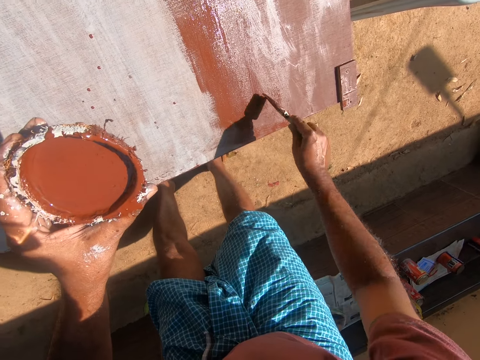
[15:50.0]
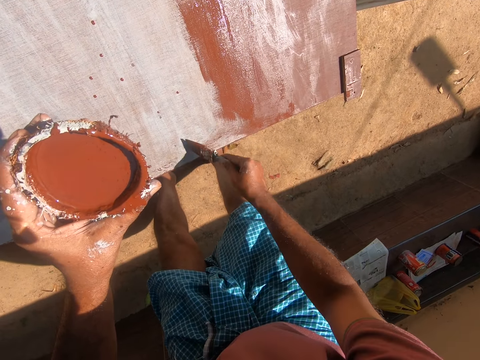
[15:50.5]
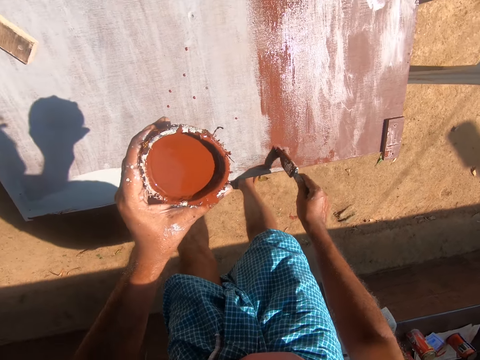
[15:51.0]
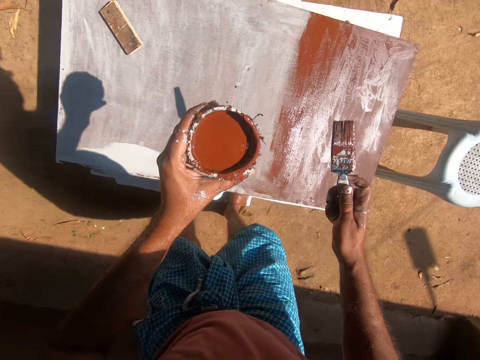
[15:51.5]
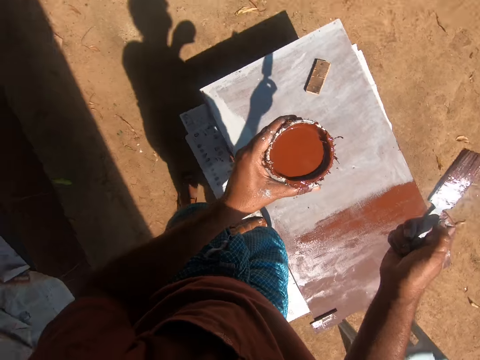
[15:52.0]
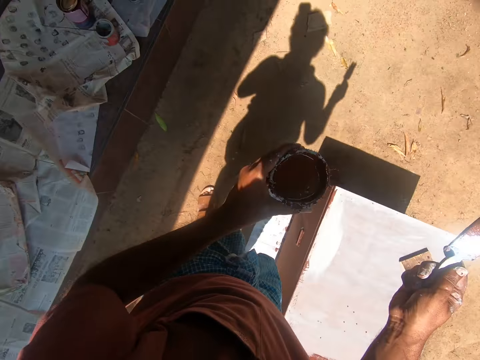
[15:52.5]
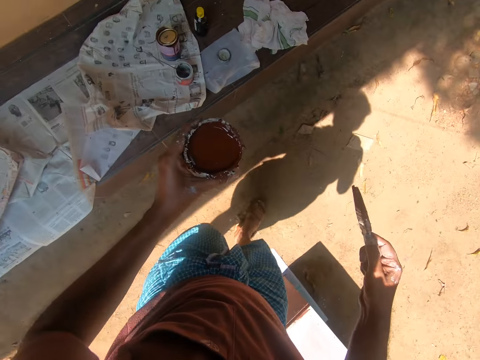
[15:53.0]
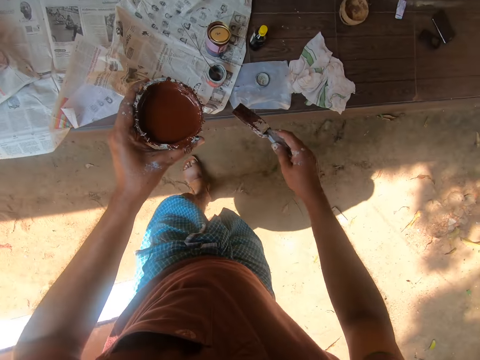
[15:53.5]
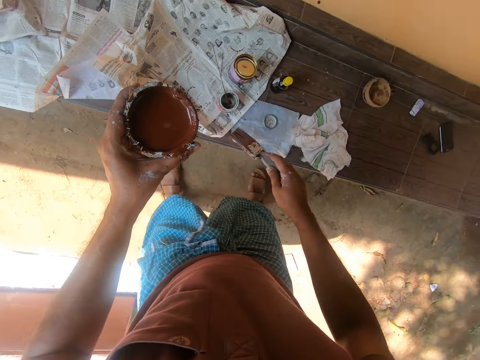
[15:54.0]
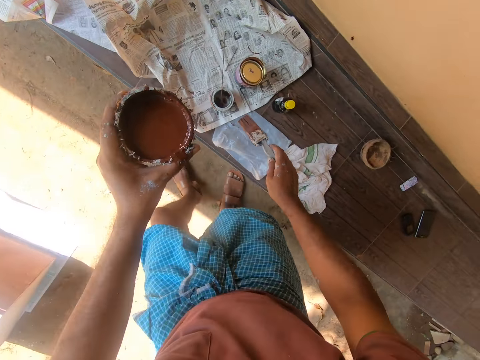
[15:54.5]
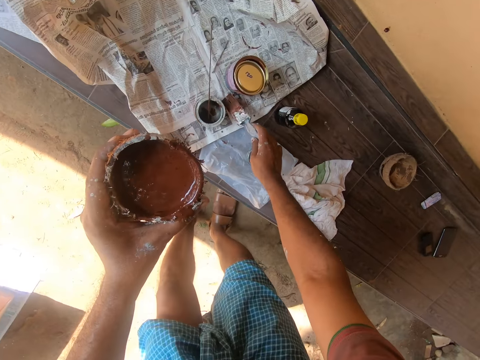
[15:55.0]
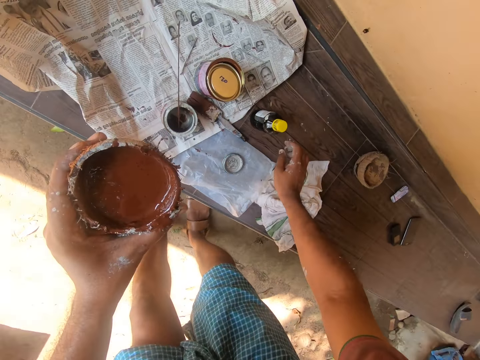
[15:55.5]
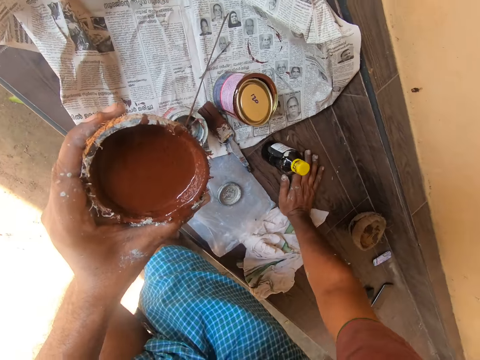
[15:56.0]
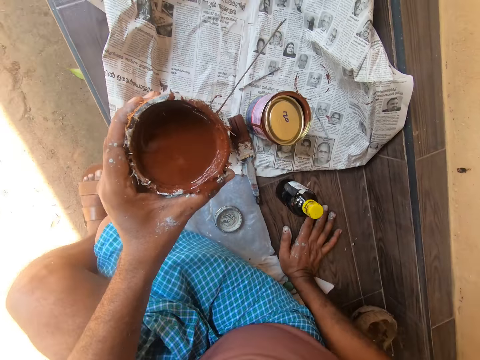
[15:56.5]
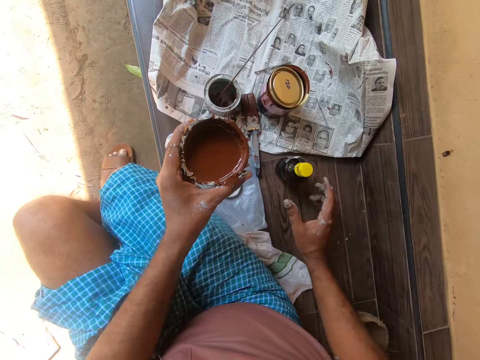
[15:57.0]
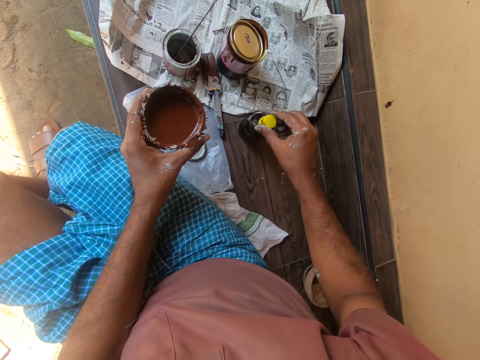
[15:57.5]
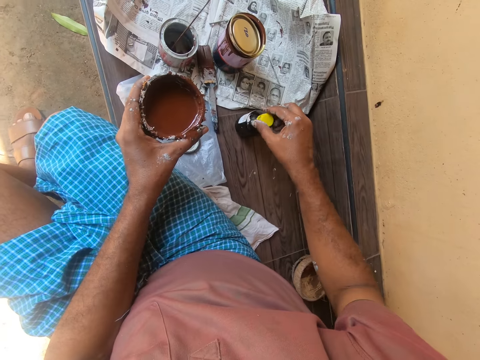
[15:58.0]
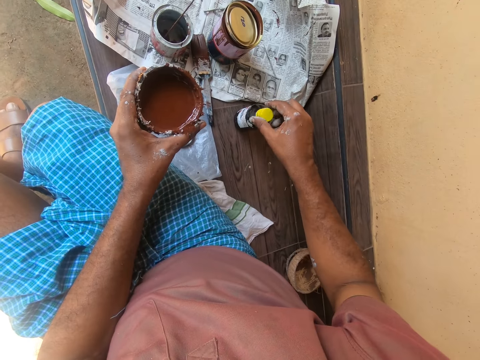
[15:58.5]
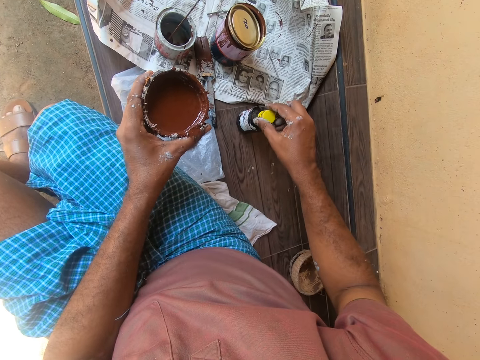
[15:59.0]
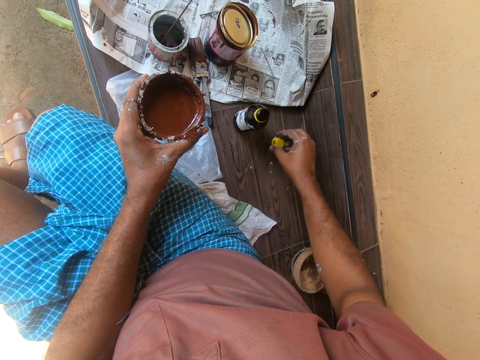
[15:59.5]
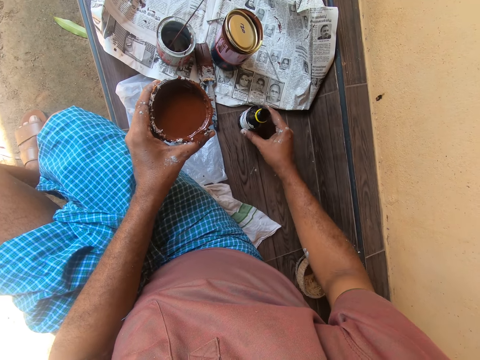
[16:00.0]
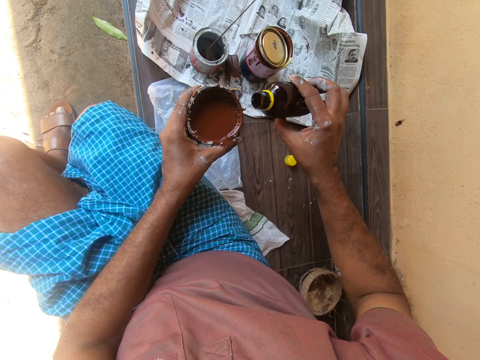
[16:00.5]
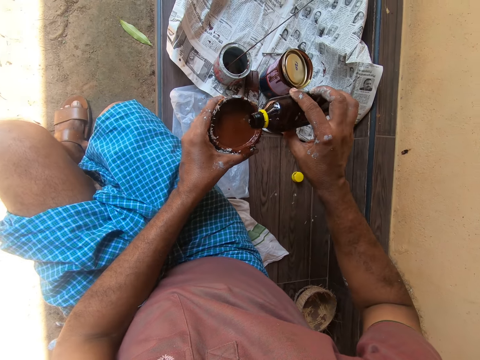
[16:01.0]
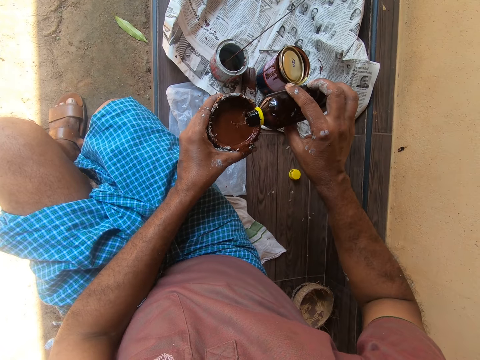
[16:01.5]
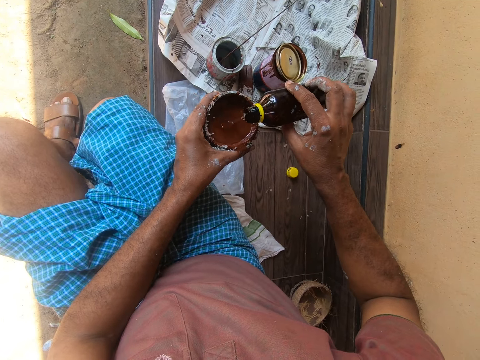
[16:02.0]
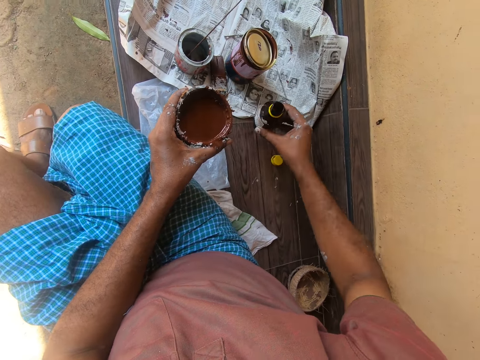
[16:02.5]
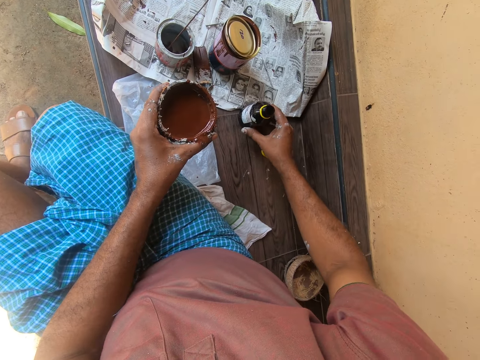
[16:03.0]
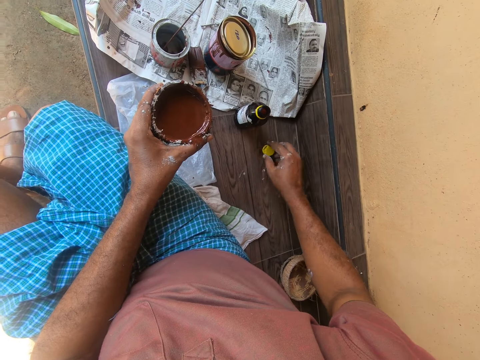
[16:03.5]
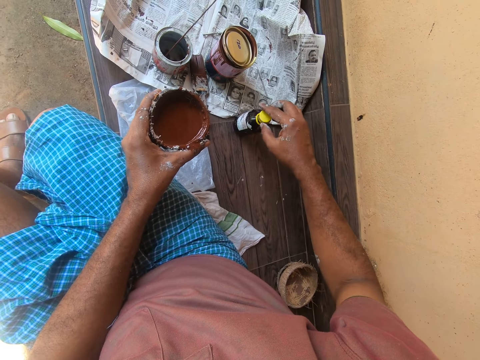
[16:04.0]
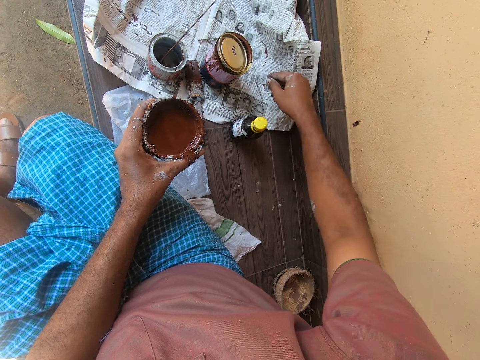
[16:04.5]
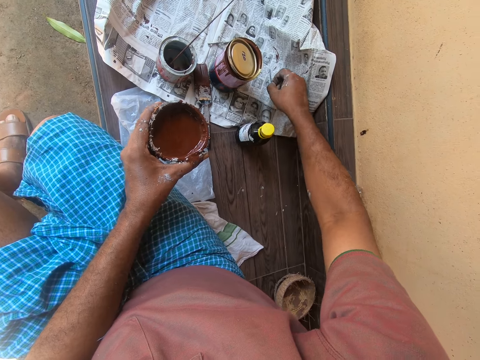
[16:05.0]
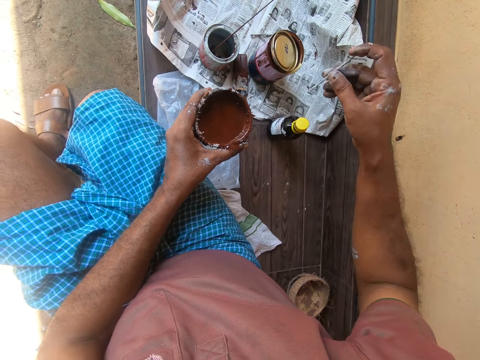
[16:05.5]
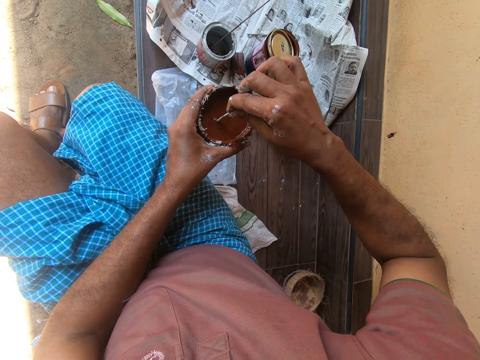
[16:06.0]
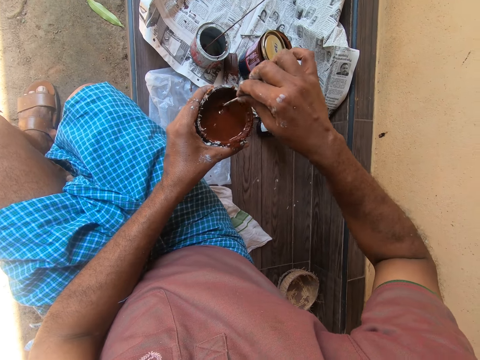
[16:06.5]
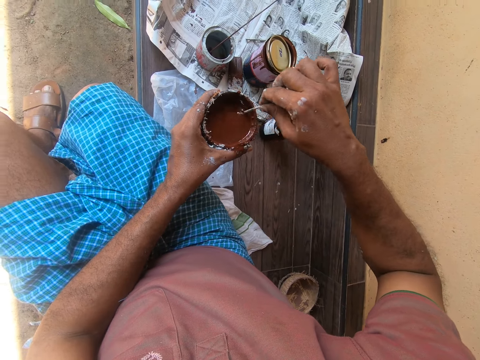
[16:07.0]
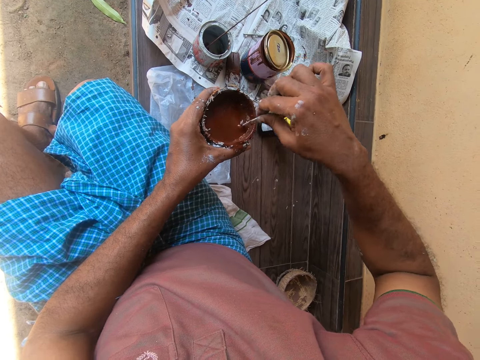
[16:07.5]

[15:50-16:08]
The camera wearer walks around. He drops the paint brush on top of the newspaper. He sits on the building skirting or bench. He opens the bottle of thinner on top of the building skirting with his right hand. He drops the cover or bottle top on the building skirting. He picks up the bottle of thinner with his right hand. He pours some of the thinner into the container of paint in his left hand. He drops the bottle of thinner on top of the building skirting. He covers the bottle of thinner with its cover with his right hand. He collects the bottle top on the bench. He picks up a stick from the newspaper with his right hand. He mixes the contents in the container of paint with the stick in his hands.

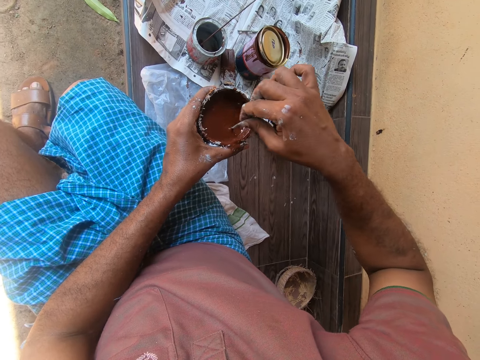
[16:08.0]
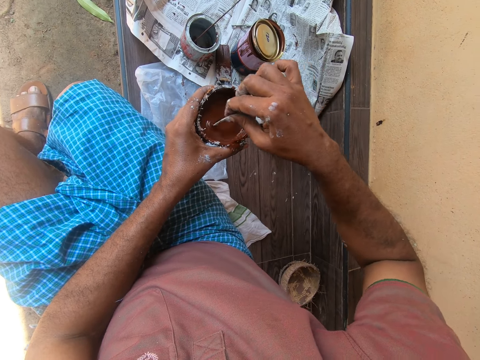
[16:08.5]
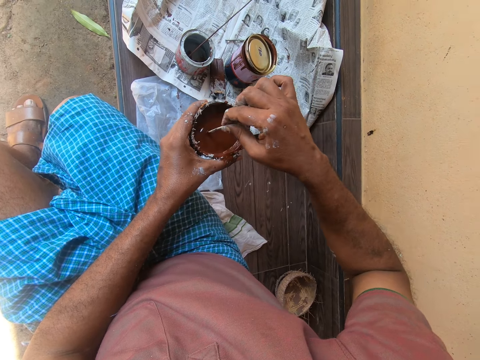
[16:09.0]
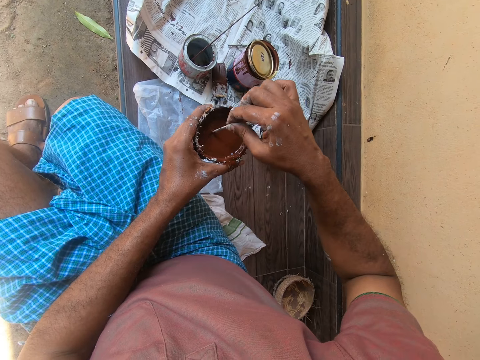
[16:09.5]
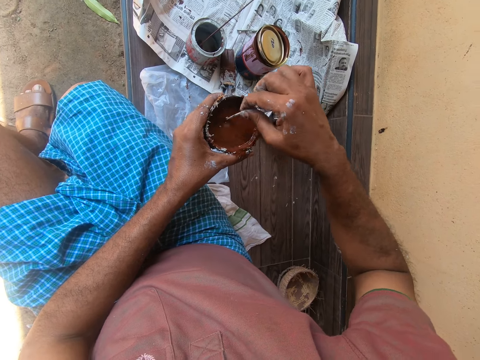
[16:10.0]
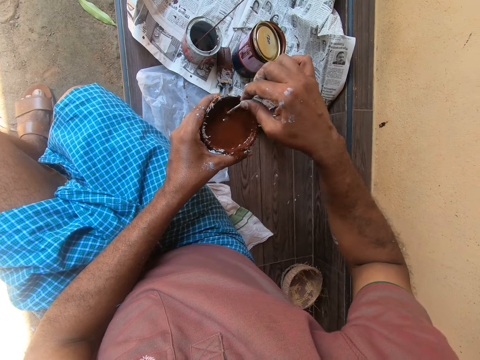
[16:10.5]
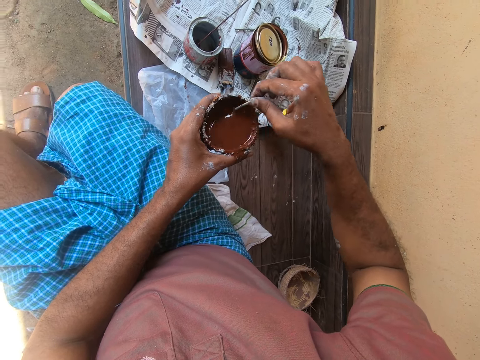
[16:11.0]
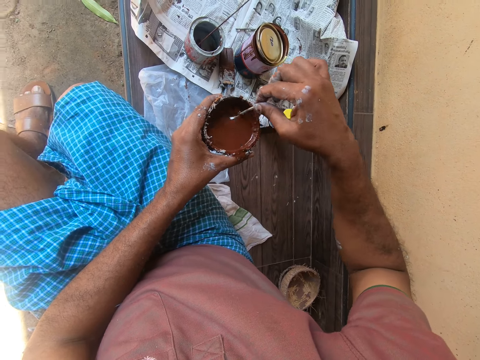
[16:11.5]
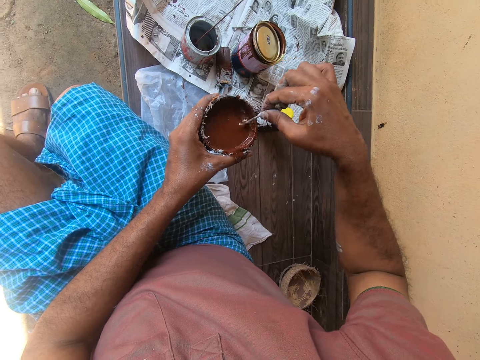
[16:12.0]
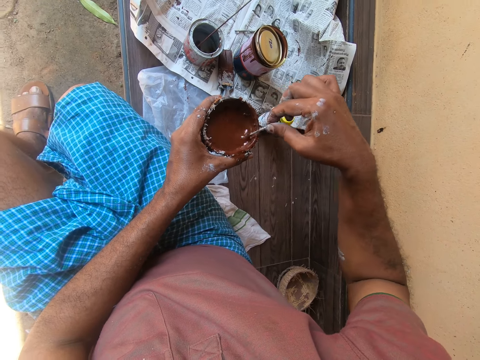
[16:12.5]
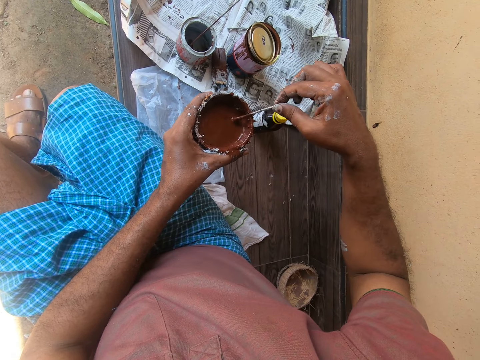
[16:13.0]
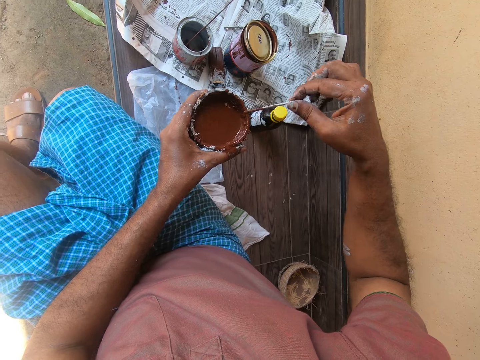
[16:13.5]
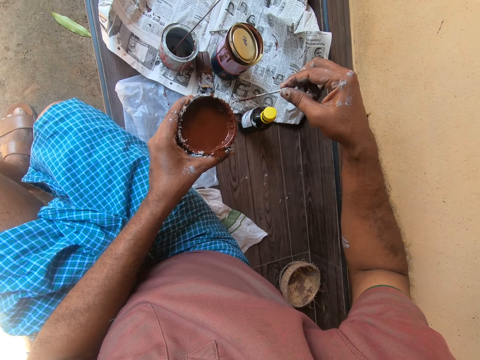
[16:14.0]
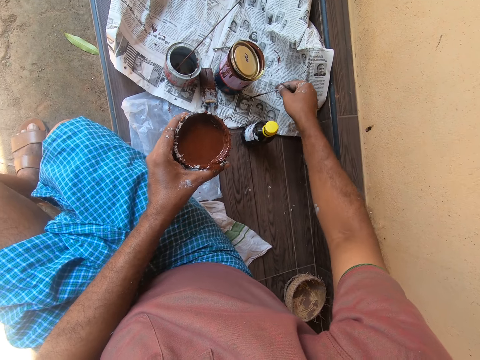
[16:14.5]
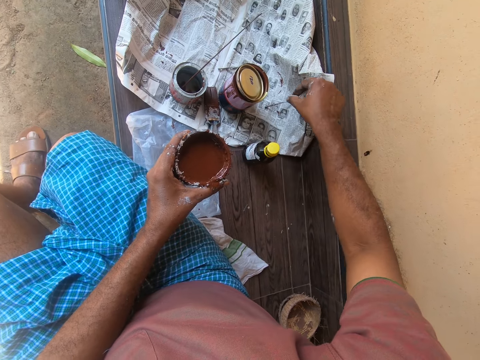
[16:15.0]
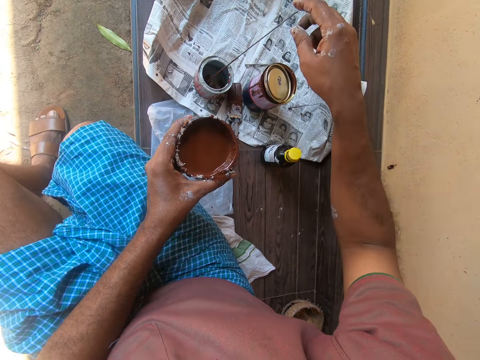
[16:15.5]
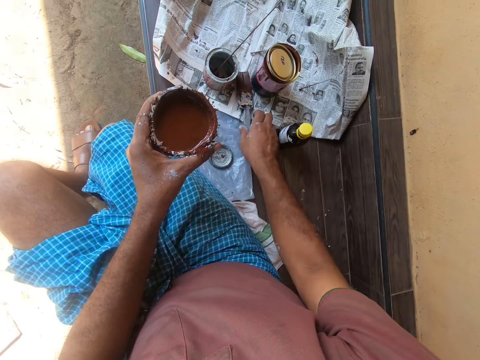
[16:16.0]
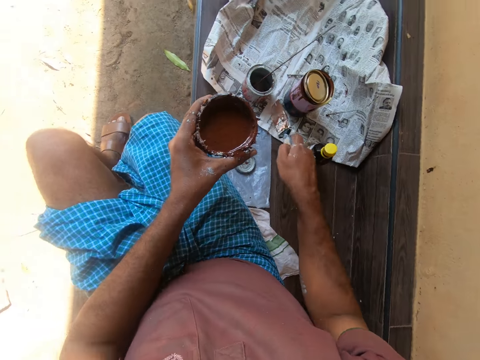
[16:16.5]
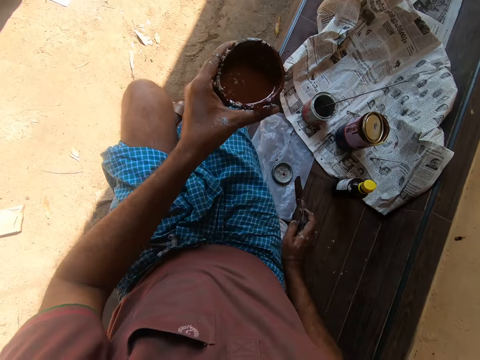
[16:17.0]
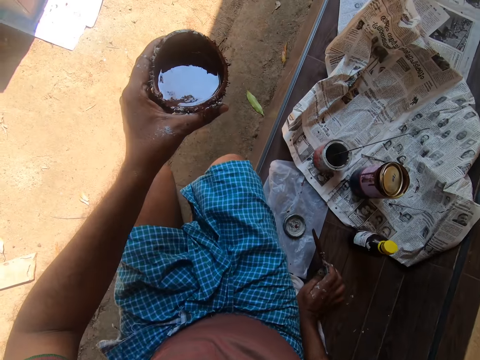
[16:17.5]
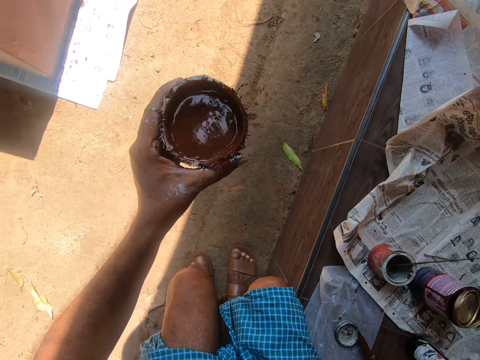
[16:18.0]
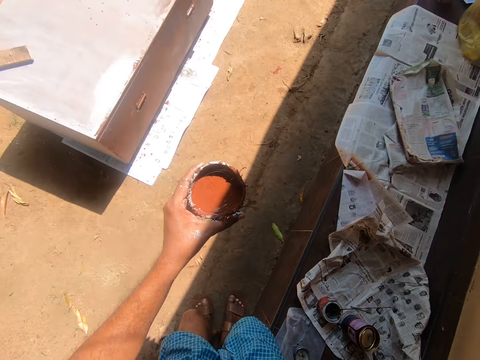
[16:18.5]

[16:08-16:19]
The camera wearer drops the stick on the newspaper. He picks up the paint brush from the newspaper with his right hand. He stands upright.
